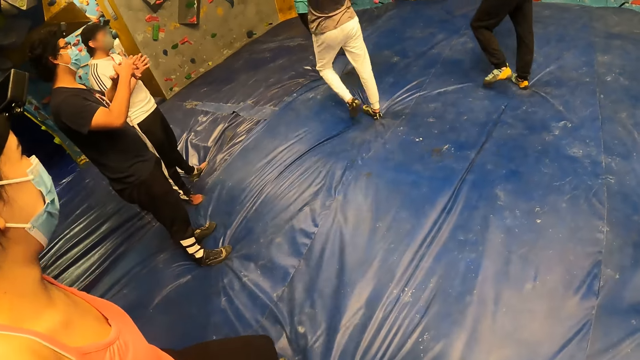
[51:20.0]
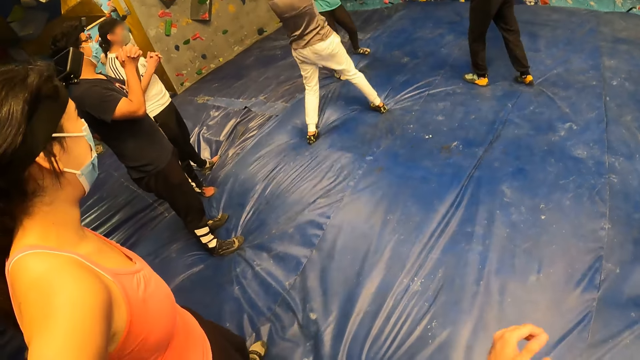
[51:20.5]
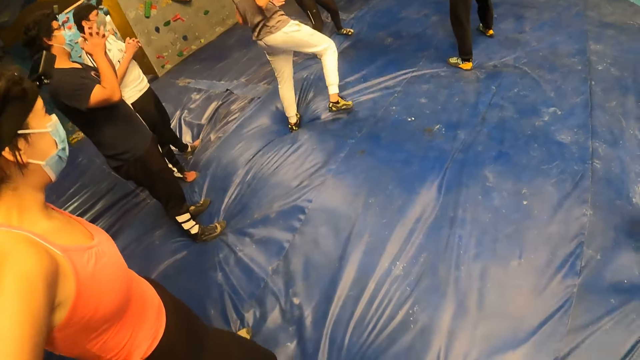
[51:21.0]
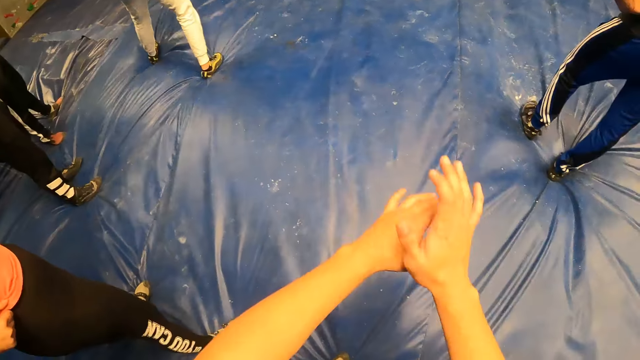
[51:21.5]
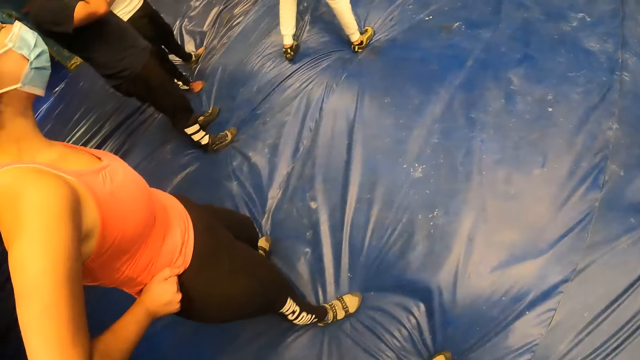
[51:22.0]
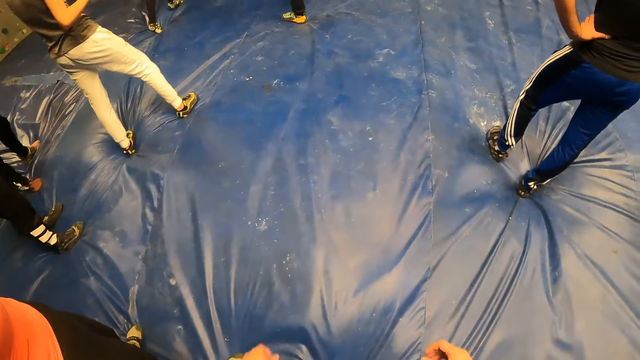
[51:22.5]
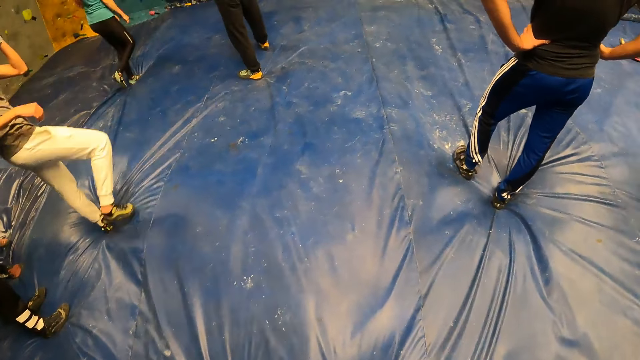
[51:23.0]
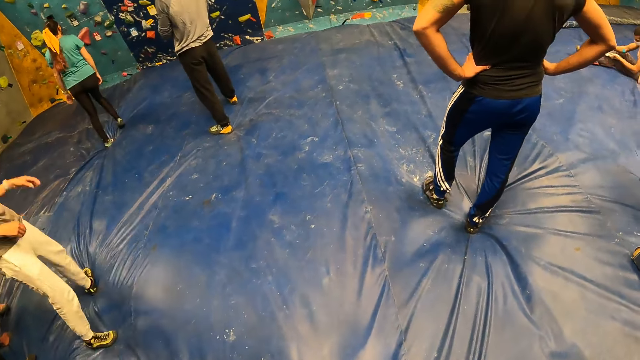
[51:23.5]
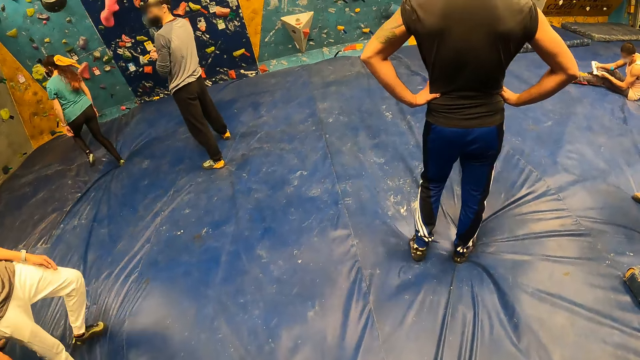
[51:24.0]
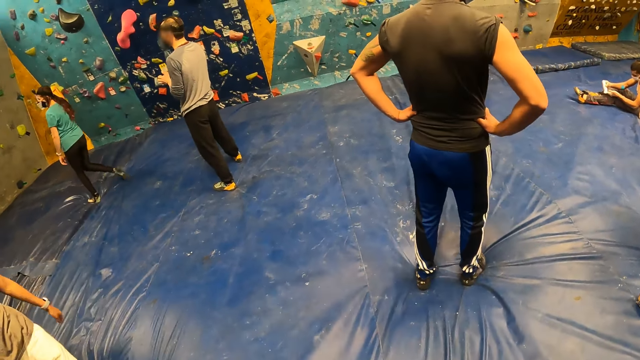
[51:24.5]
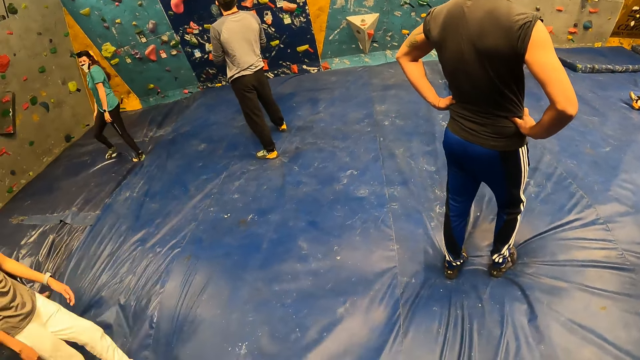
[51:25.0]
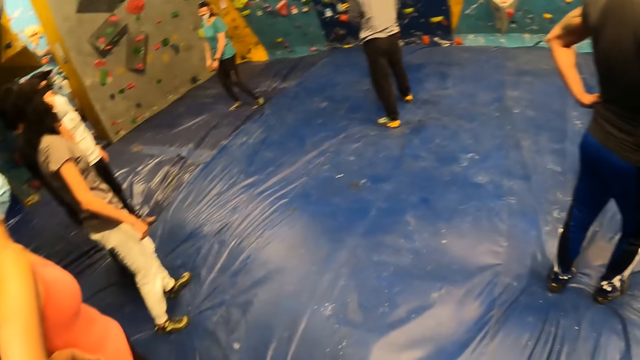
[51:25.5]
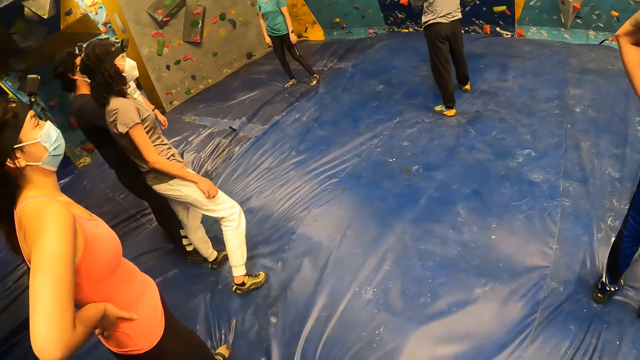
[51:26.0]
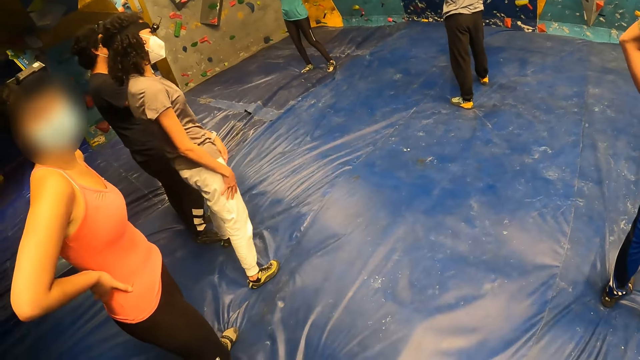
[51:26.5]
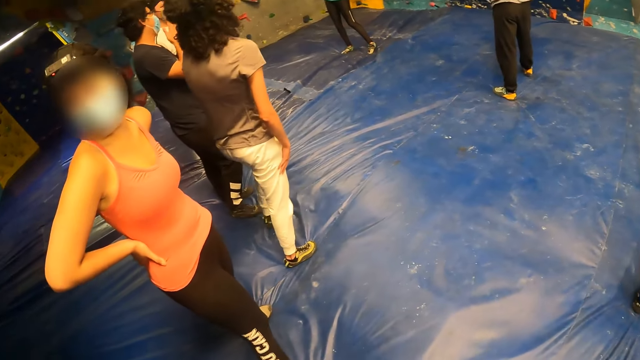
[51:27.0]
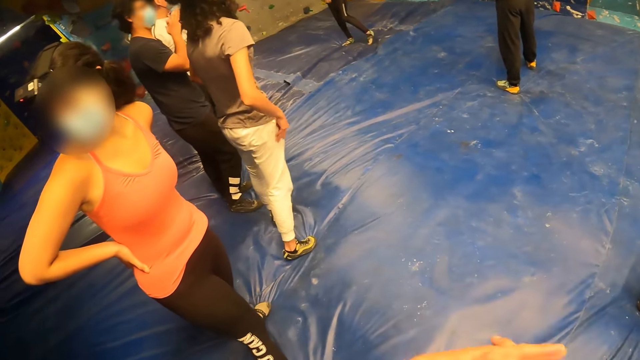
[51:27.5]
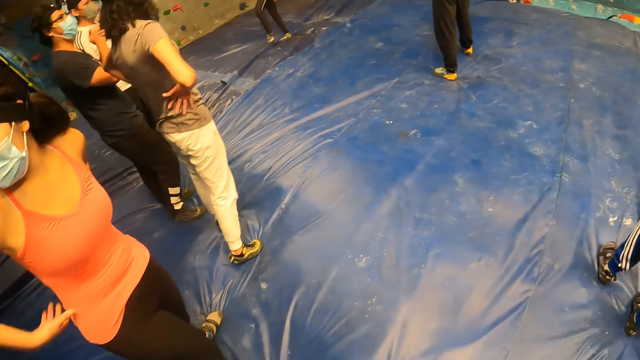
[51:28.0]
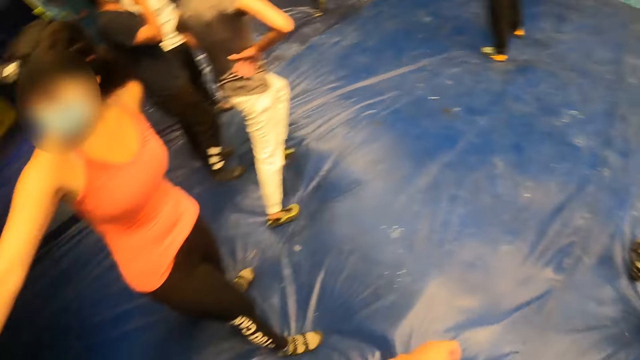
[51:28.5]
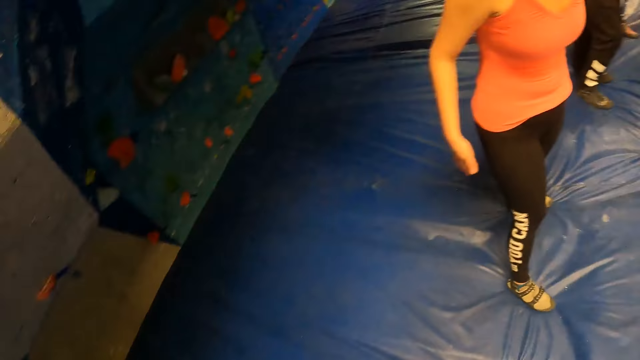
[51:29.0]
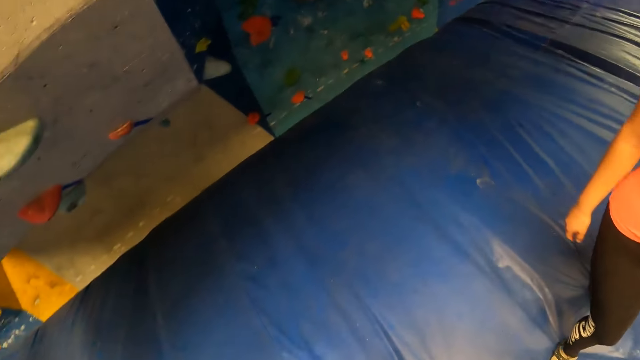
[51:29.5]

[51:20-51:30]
The camera wearer turns around the room. They speak with the woman.

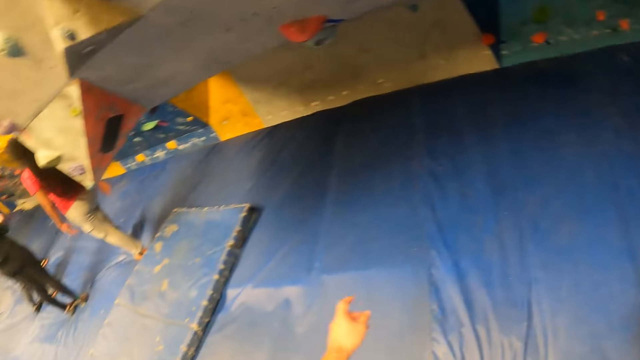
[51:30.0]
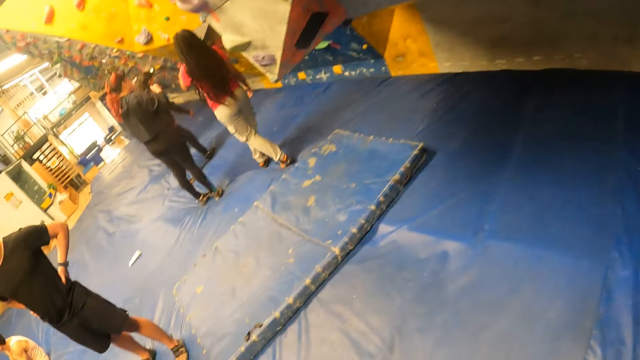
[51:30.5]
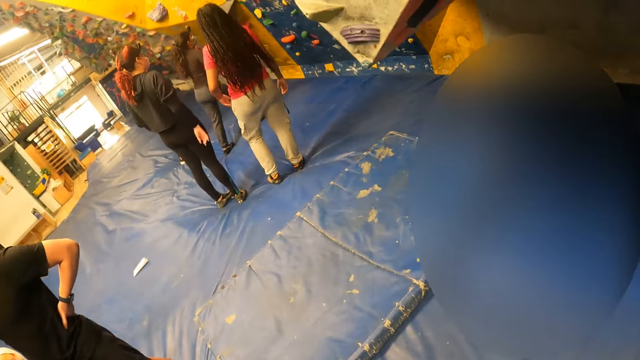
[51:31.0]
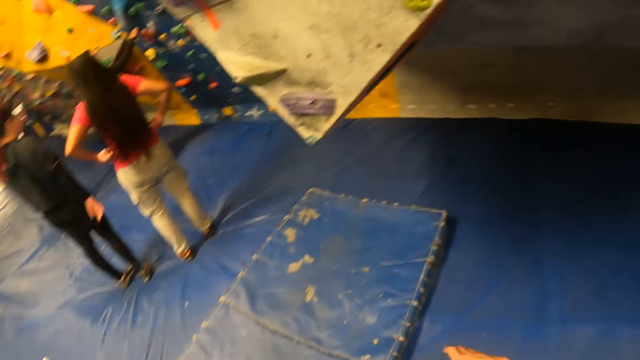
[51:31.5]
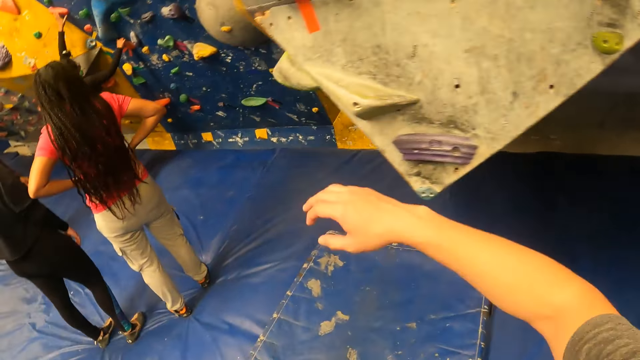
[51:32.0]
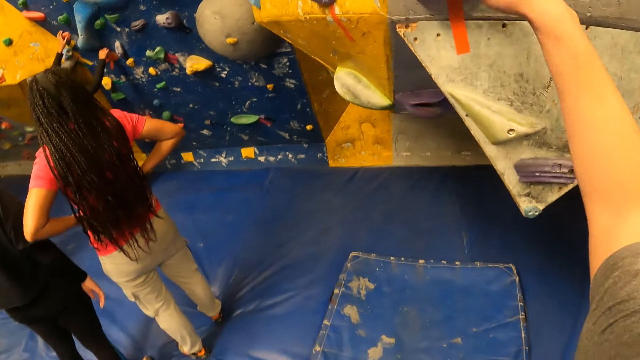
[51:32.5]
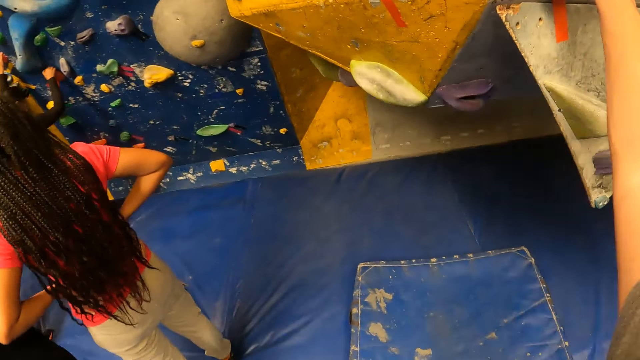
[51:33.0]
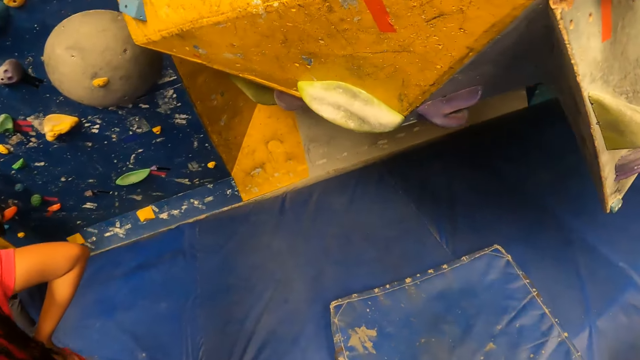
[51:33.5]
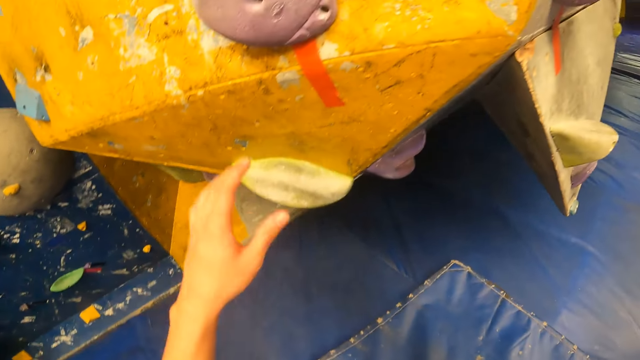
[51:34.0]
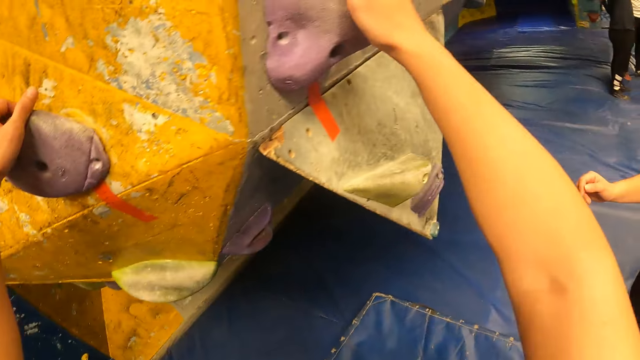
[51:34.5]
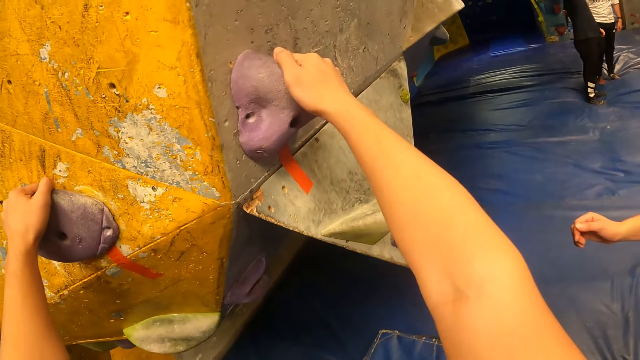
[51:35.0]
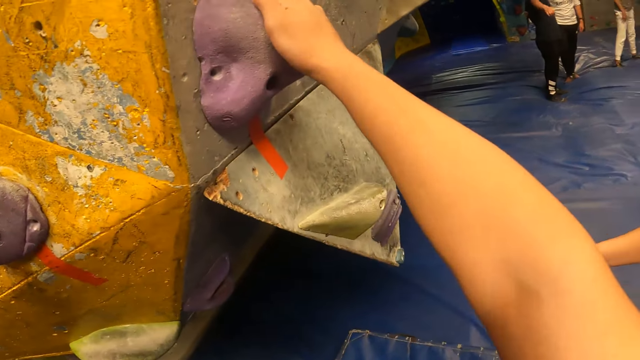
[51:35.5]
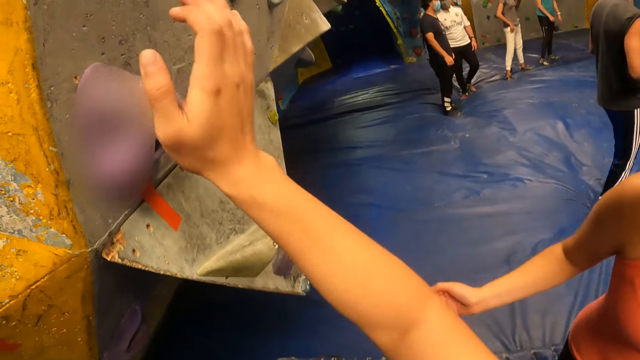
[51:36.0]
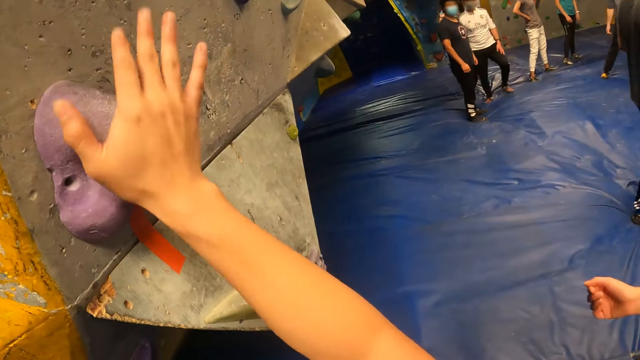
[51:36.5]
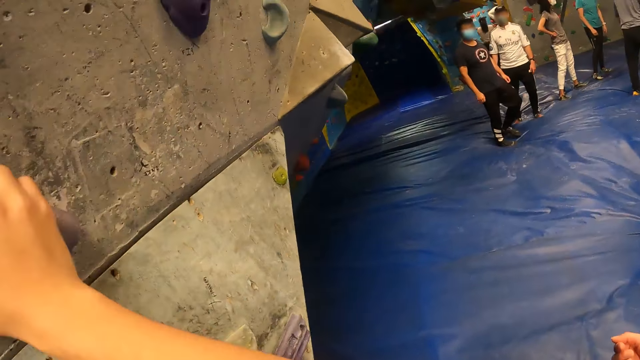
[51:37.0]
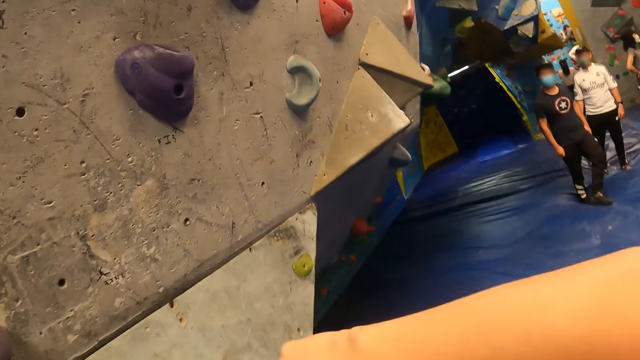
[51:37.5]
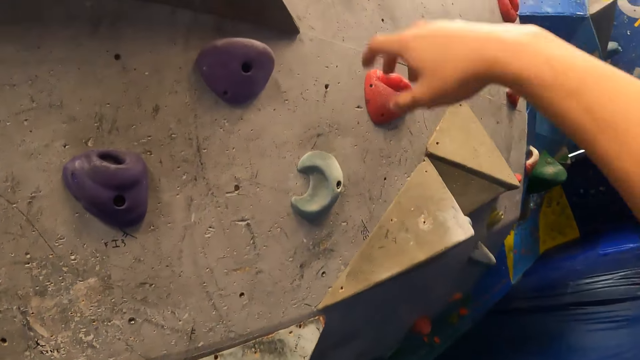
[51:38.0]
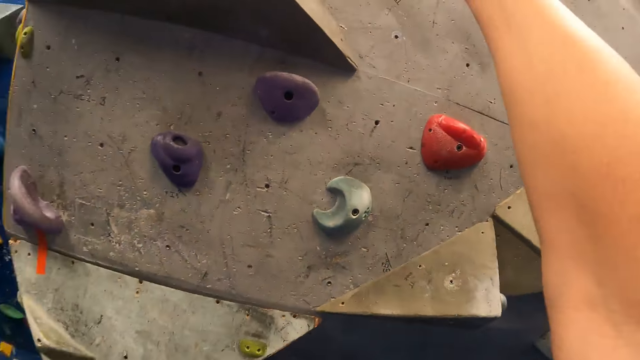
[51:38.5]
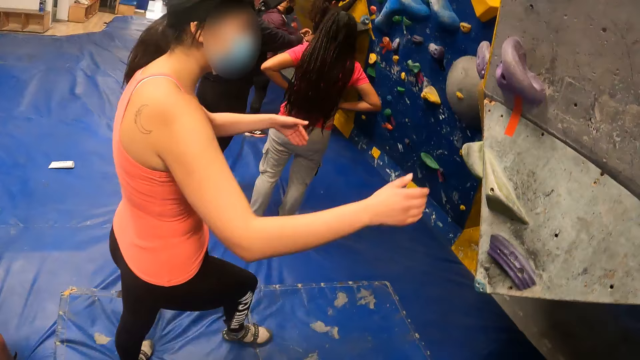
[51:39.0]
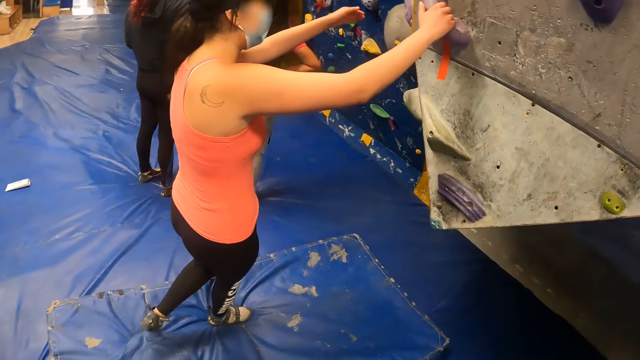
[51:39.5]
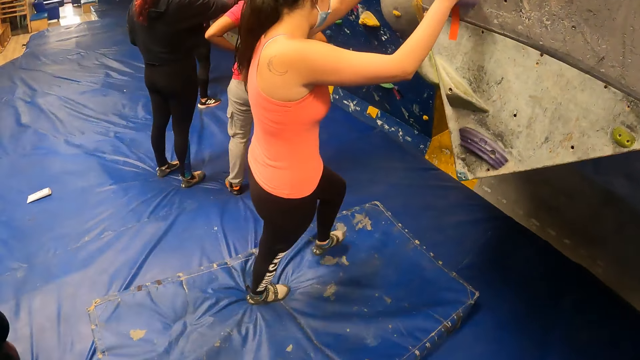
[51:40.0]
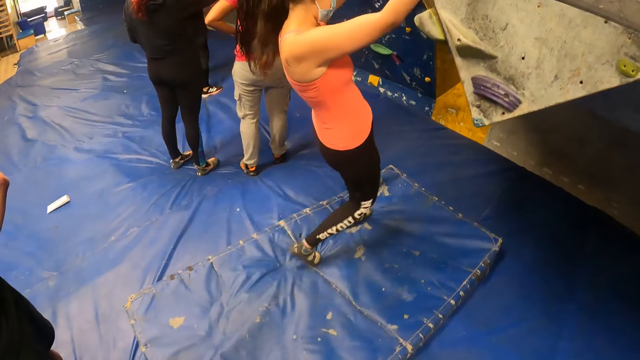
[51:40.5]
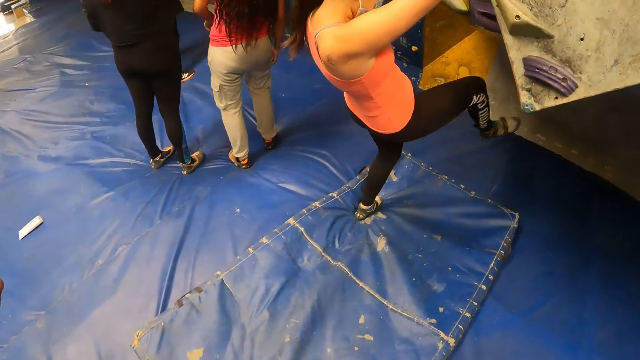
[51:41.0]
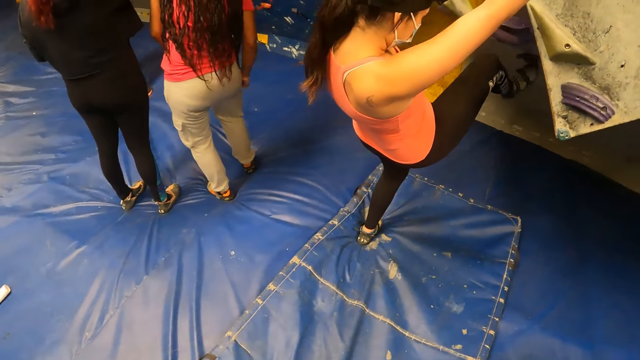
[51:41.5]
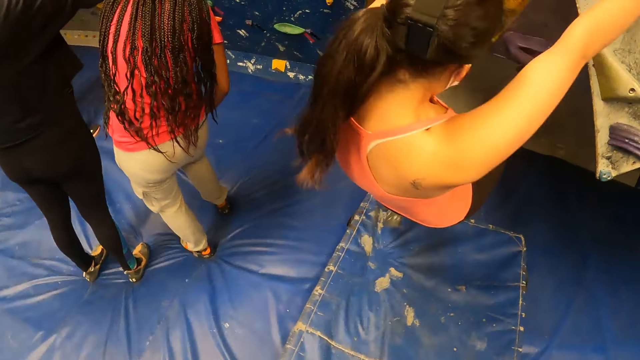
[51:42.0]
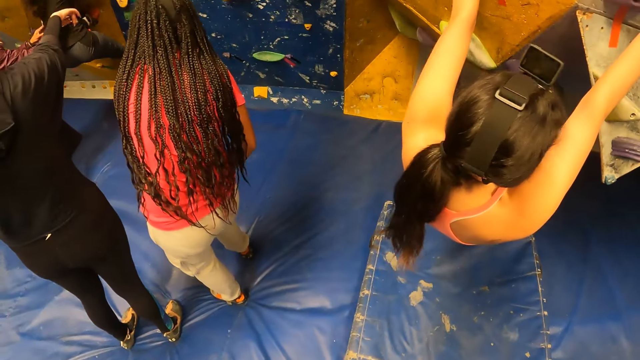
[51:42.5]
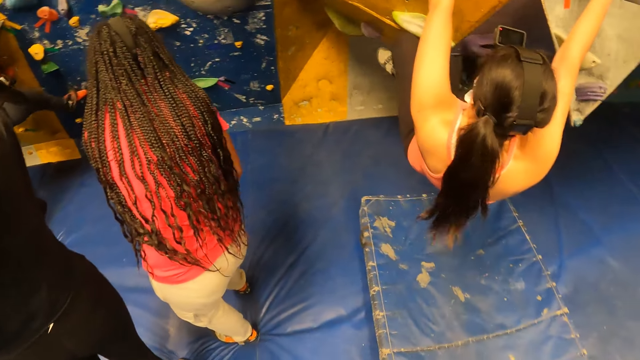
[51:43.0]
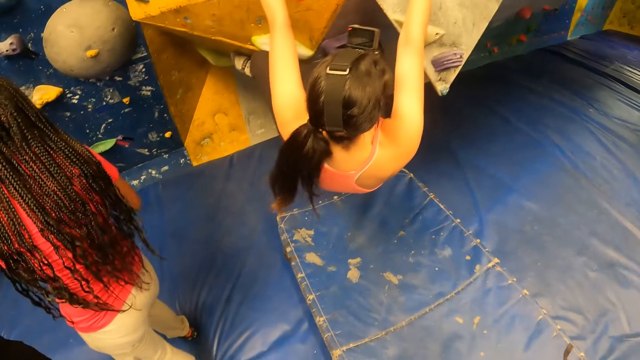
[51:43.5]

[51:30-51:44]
The camera wearer holds a grip on a wall with his right hand. He holds a grip on the wall with his left hand. The woman climbs the wall with both hands and legs.
